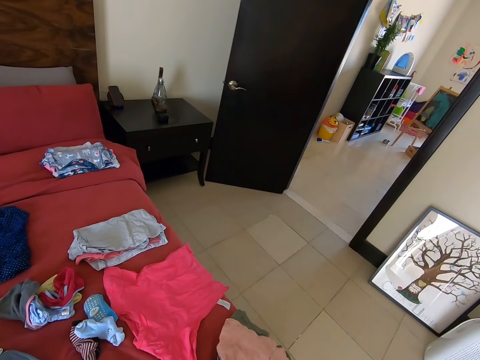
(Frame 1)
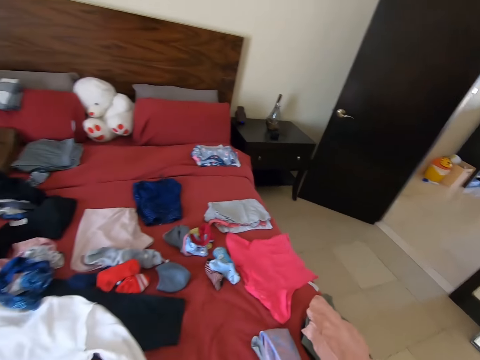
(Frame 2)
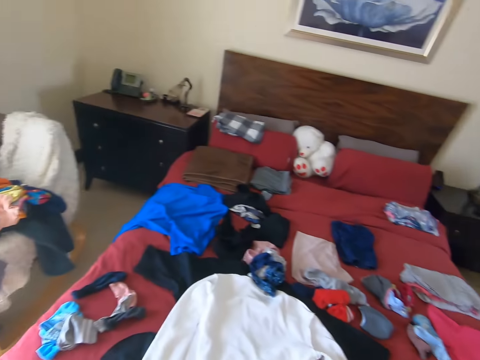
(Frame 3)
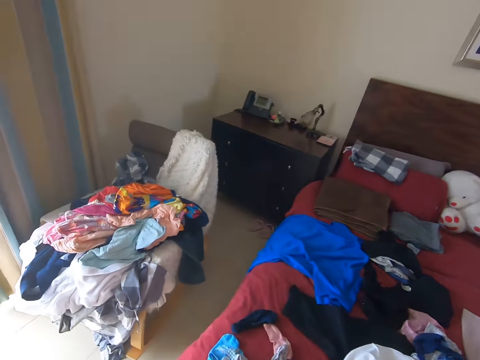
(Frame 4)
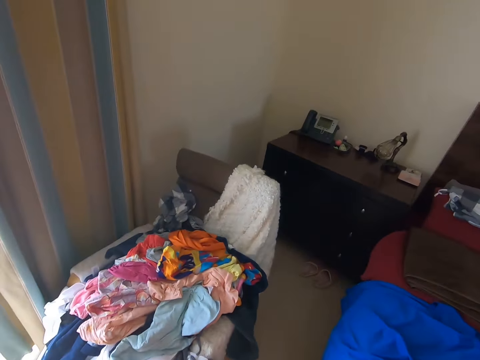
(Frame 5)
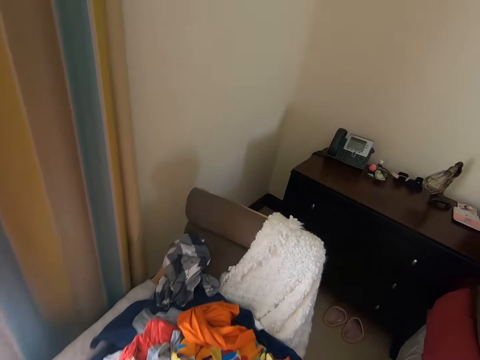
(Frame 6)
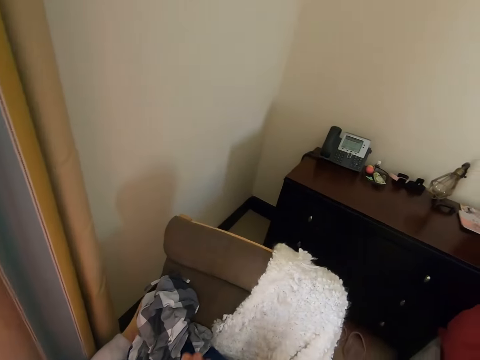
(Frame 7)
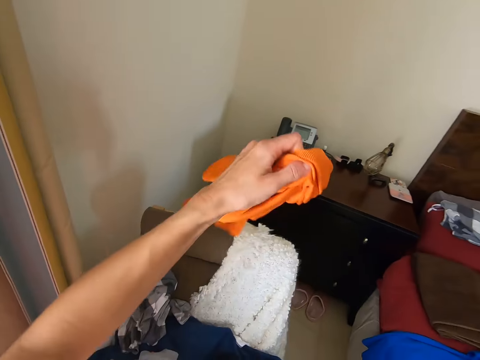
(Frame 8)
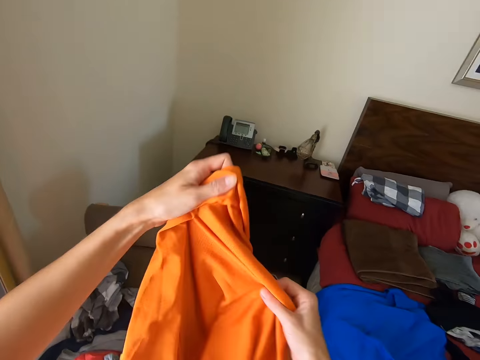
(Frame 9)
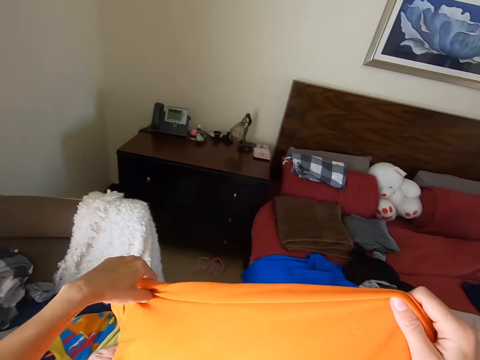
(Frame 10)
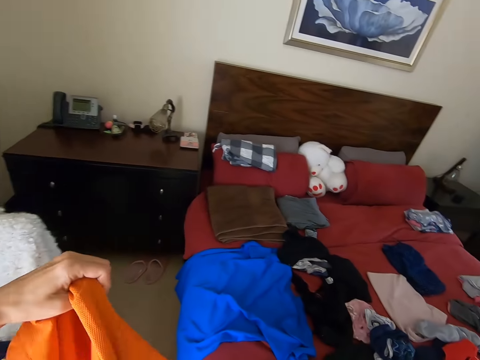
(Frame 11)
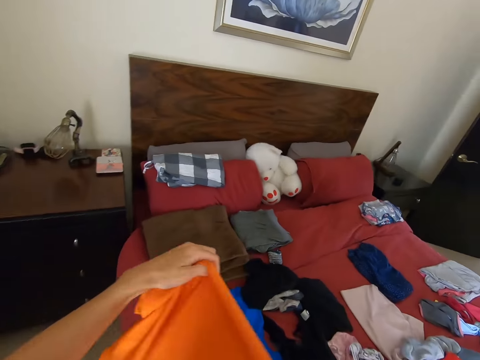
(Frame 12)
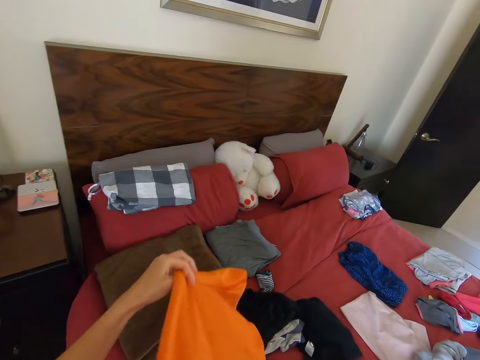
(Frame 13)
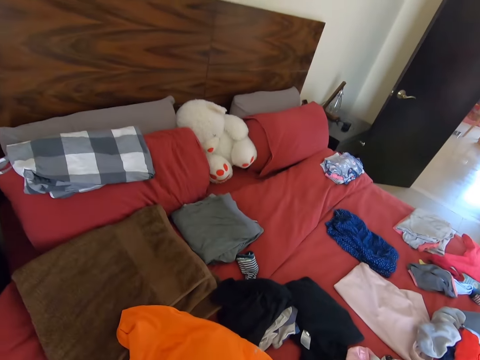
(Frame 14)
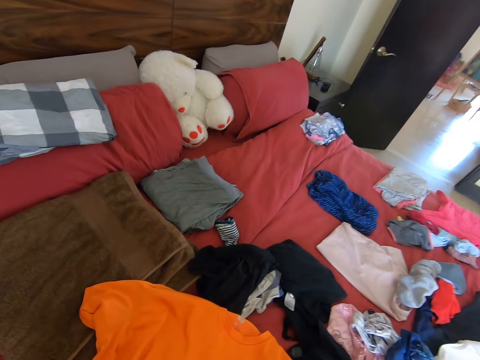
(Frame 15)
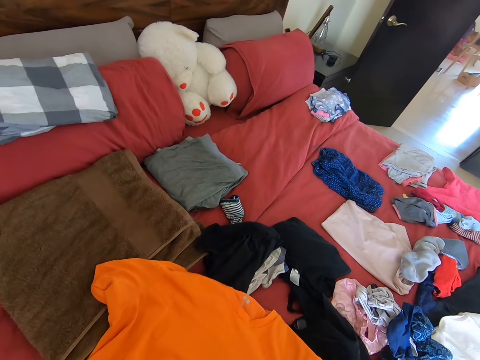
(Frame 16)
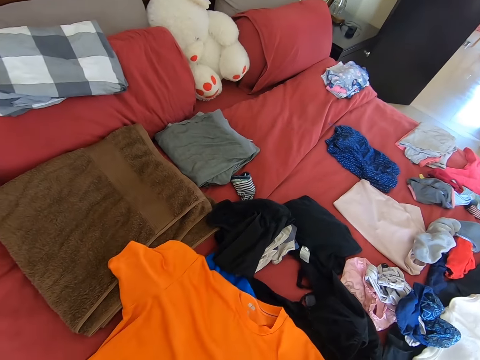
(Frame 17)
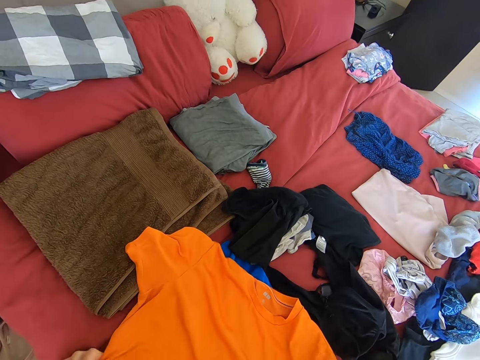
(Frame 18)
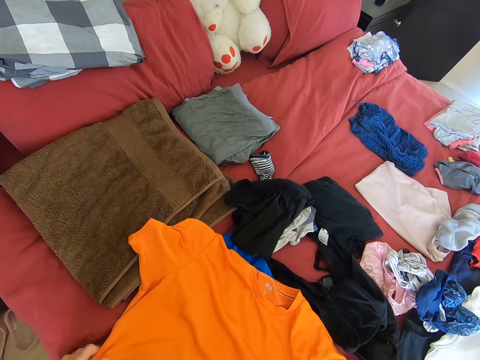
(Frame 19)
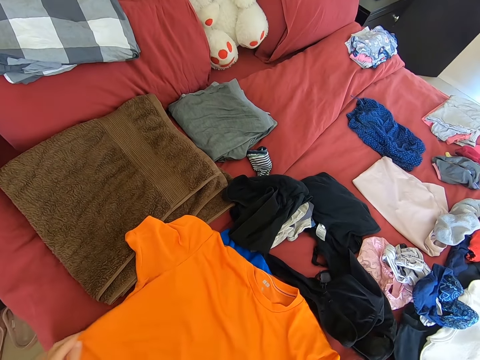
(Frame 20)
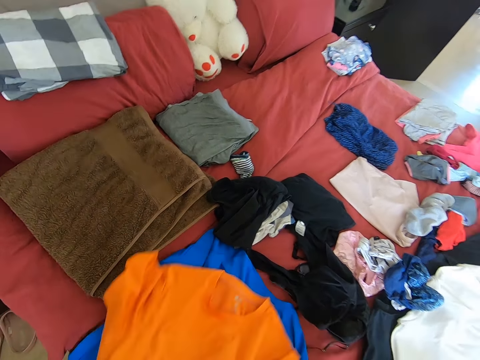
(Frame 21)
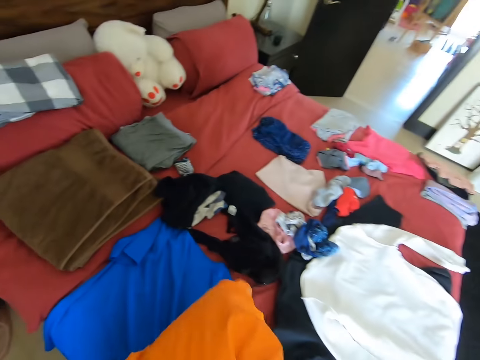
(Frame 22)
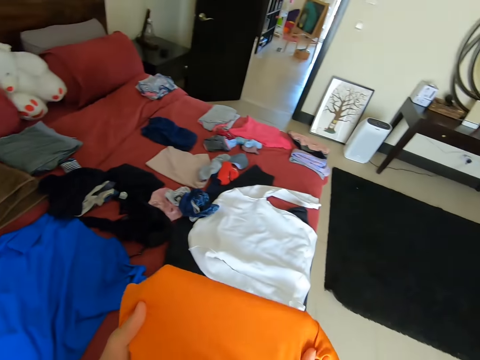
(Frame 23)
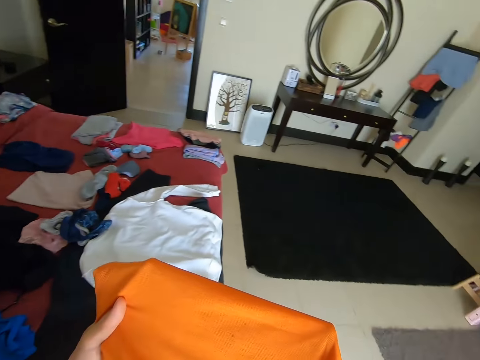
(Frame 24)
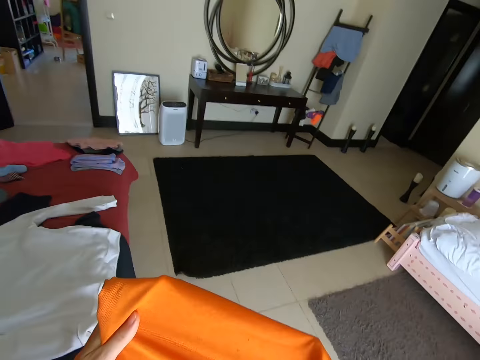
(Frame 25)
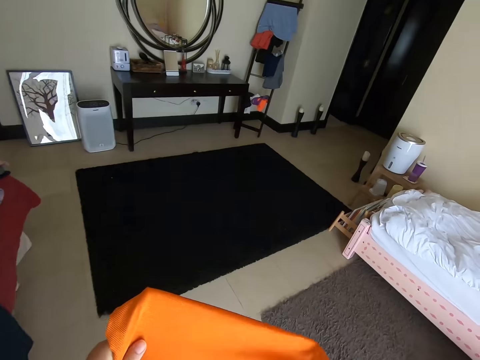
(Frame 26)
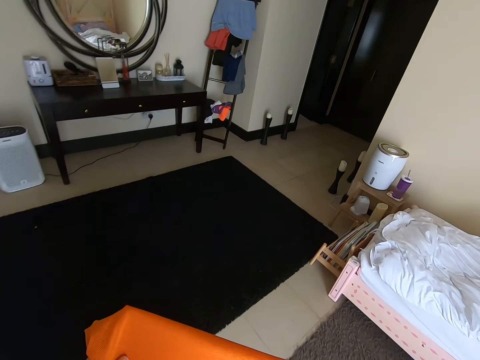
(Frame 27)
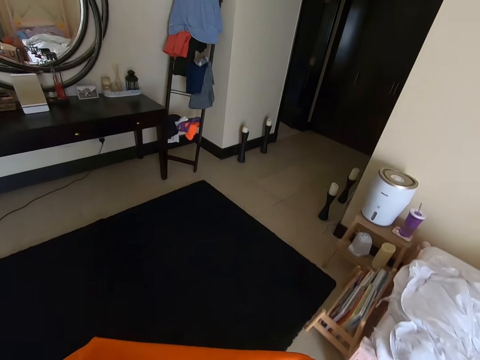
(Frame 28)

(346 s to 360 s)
The camera wearer walks left. They pick up a cloth. They place the cloth on the bed. They look at the cloth. They pick up the cloth and walk right.

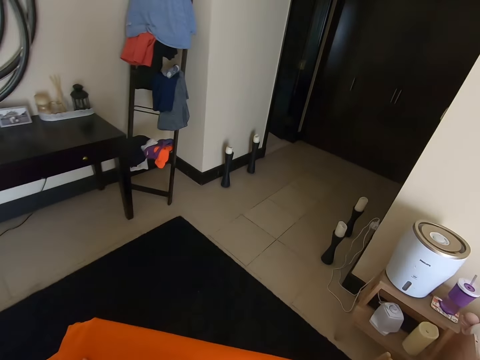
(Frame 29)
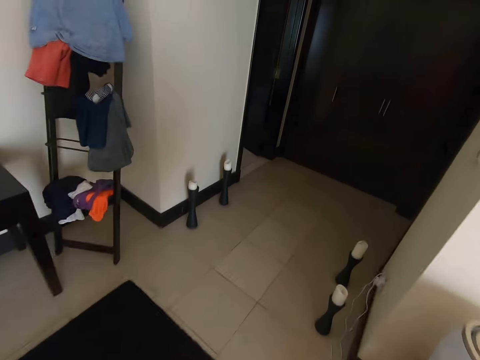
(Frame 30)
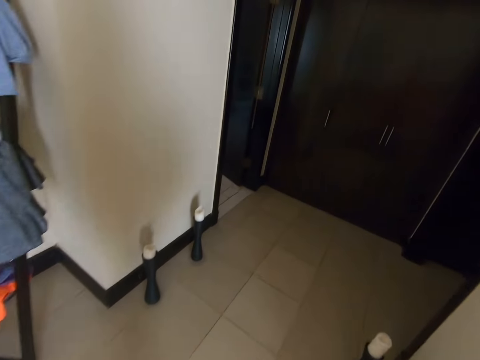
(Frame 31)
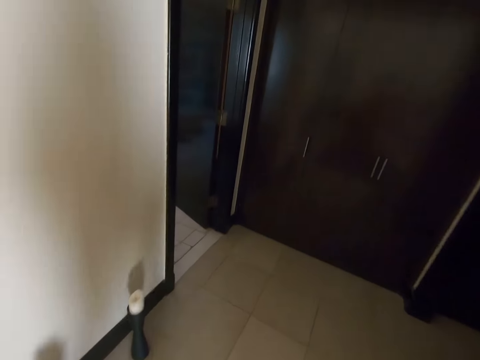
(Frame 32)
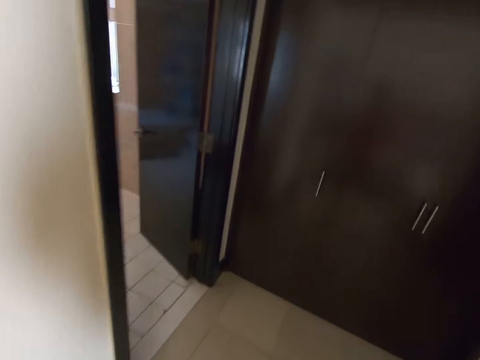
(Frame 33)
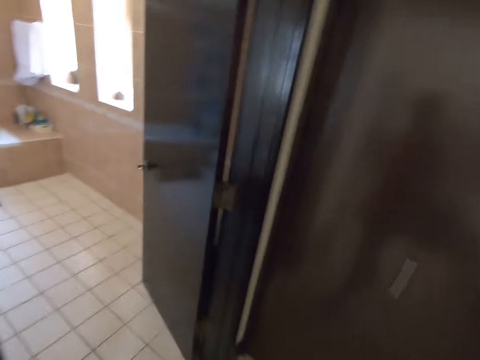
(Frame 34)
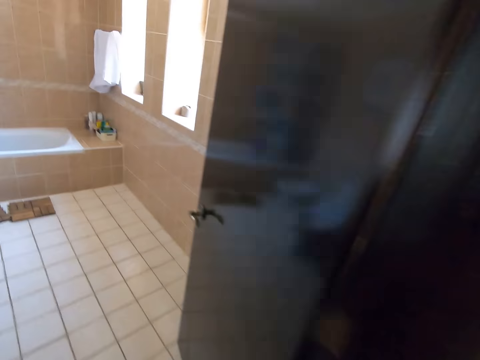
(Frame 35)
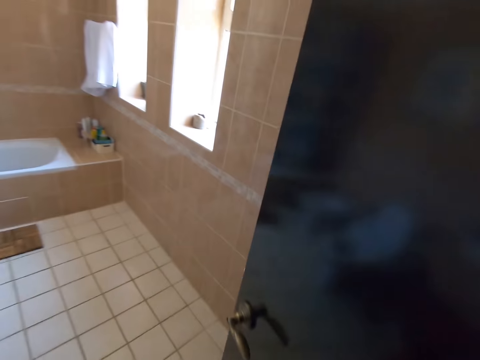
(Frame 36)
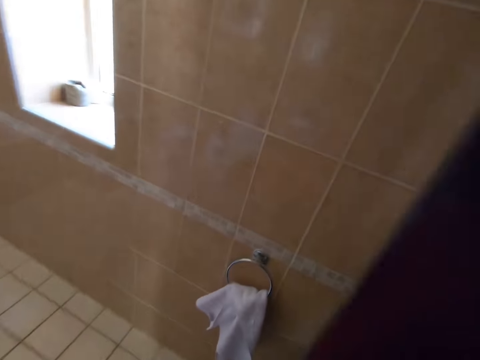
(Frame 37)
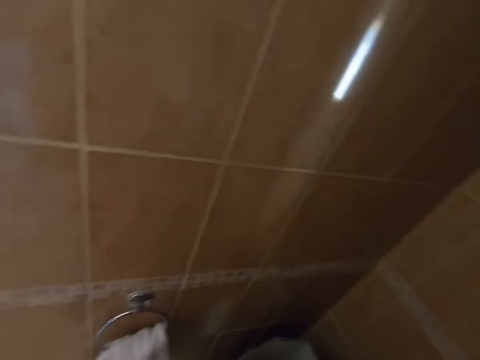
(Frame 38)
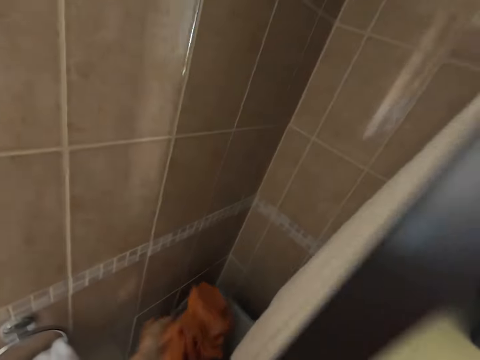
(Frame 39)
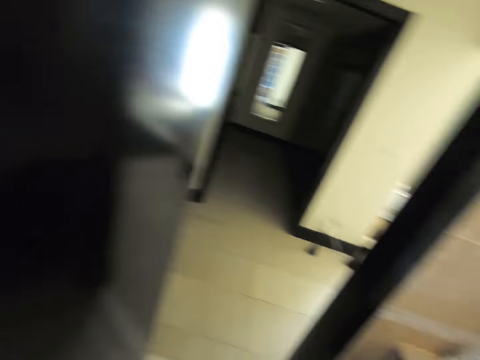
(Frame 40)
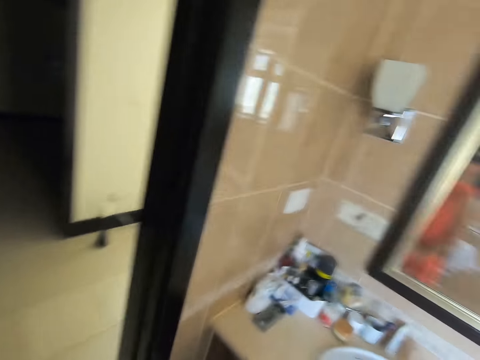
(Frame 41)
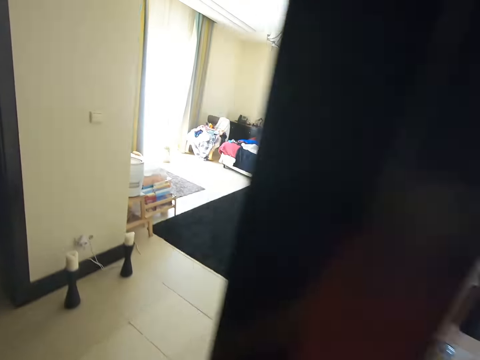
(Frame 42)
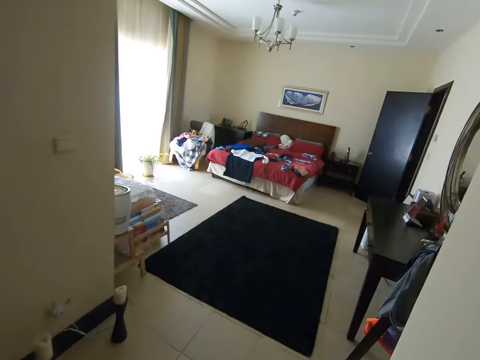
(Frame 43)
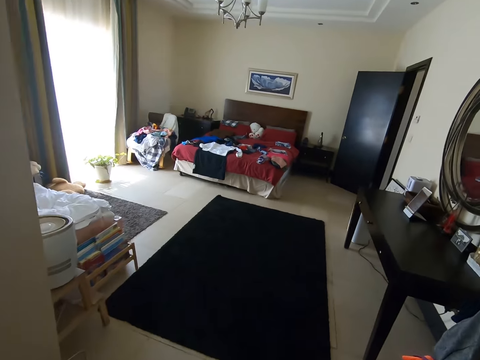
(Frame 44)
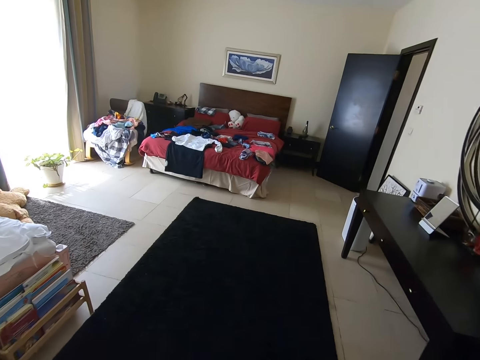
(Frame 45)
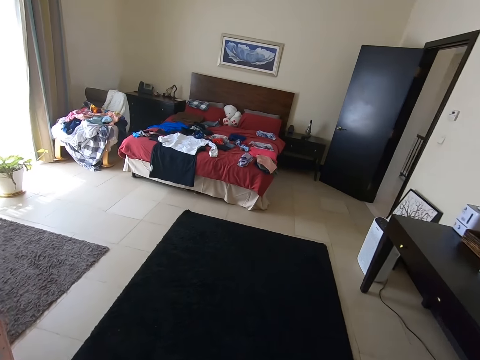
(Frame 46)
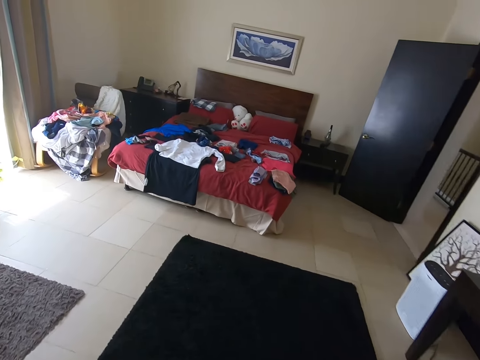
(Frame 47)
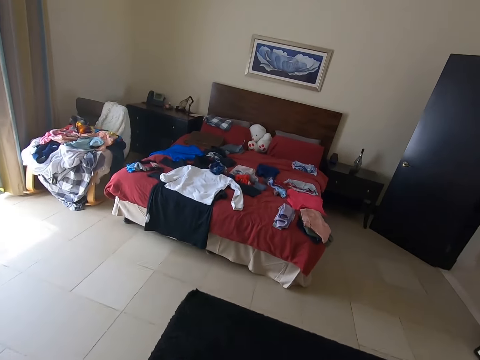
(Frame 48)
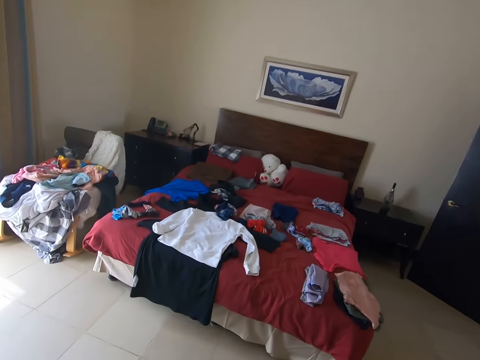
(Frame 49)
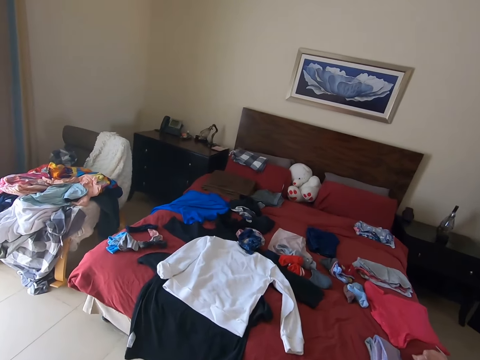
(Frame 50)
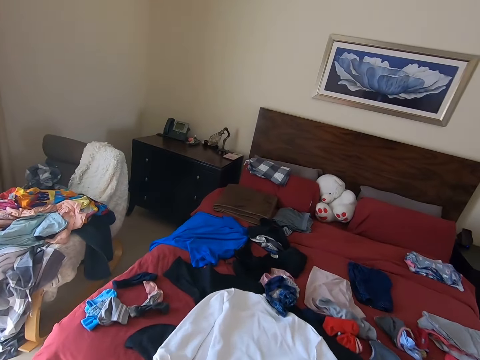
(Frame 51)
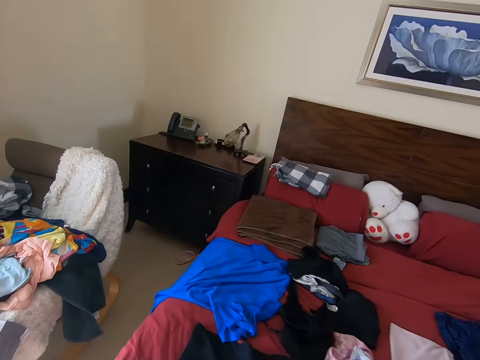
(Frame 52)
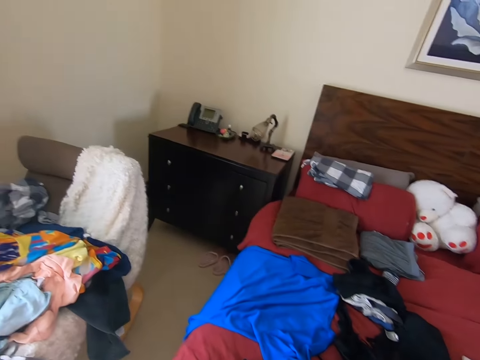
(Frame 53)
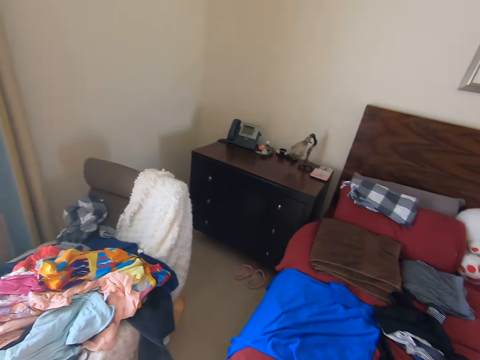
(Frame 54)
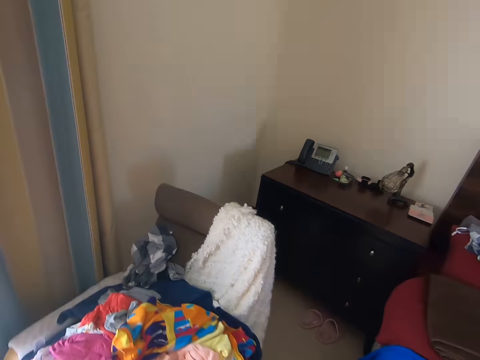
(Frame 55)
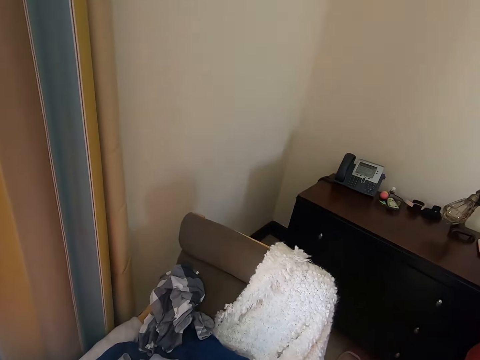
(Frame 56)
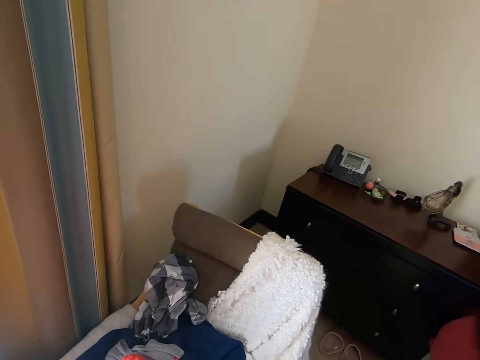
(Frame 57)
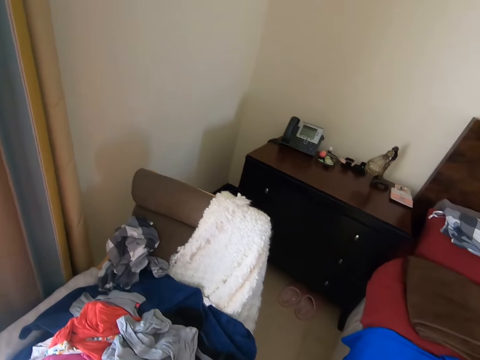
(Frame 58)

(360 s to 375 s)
The camera wearer turns left, walks forward and turns right. They drop the cloth in the laundry basket. They turn right, walk forward, turn right and walk forward. They look around.
